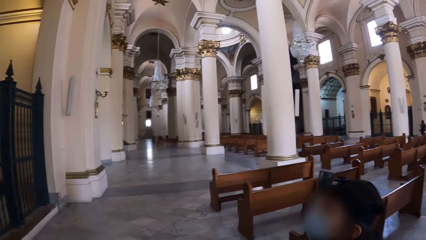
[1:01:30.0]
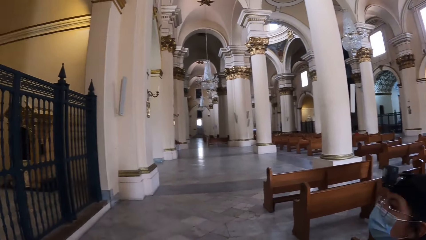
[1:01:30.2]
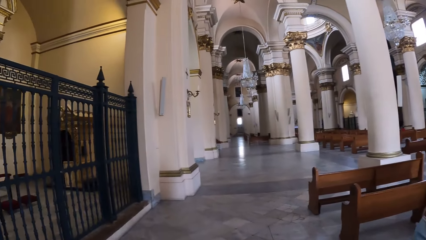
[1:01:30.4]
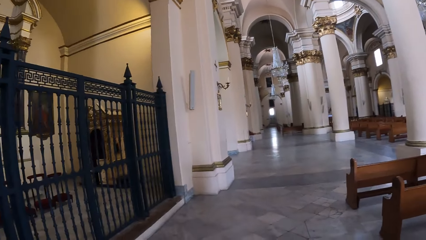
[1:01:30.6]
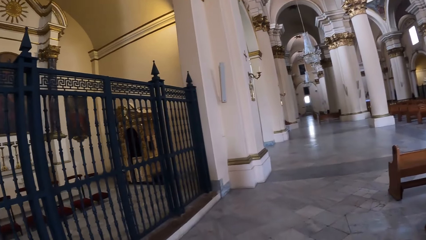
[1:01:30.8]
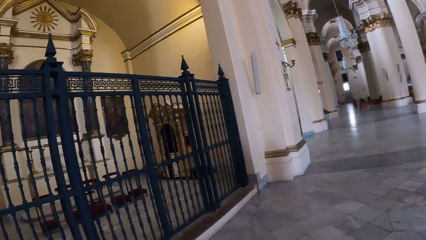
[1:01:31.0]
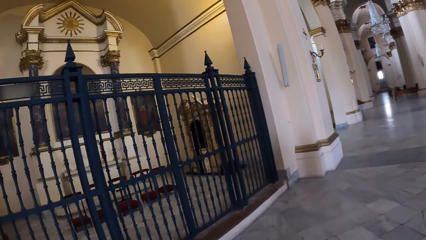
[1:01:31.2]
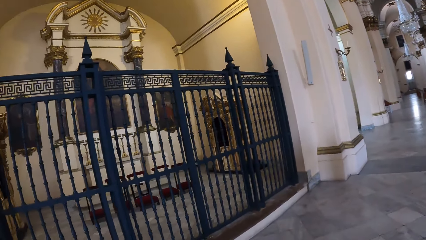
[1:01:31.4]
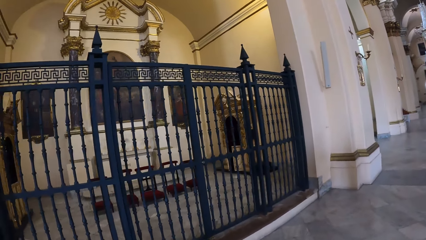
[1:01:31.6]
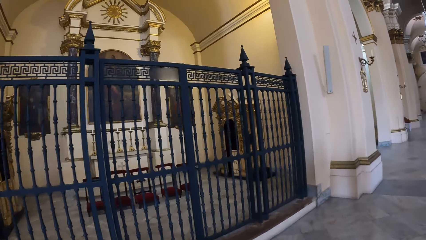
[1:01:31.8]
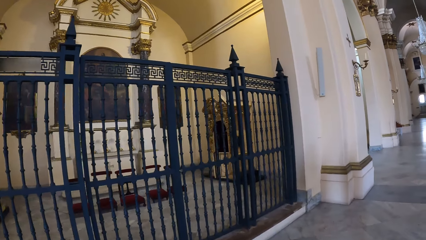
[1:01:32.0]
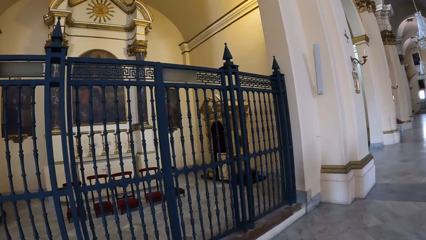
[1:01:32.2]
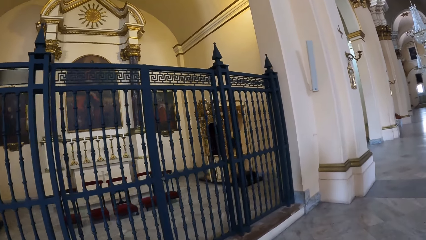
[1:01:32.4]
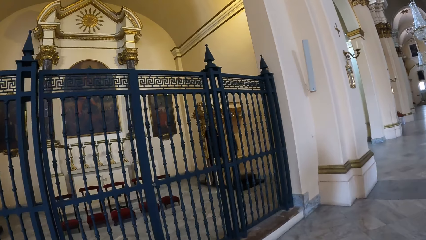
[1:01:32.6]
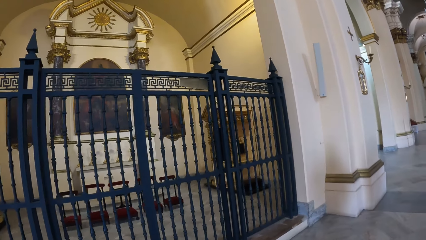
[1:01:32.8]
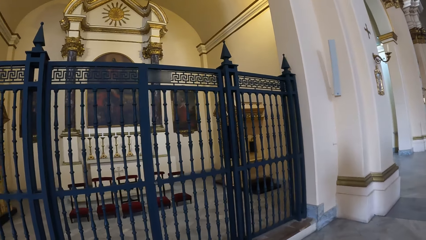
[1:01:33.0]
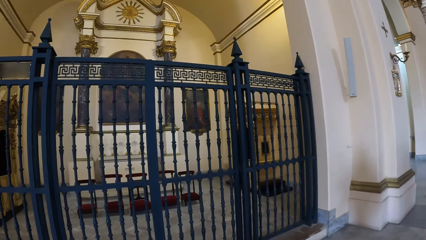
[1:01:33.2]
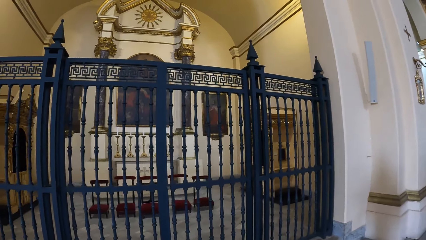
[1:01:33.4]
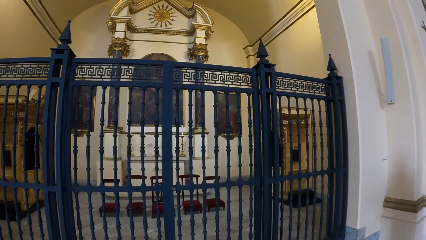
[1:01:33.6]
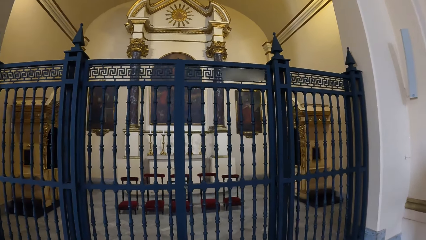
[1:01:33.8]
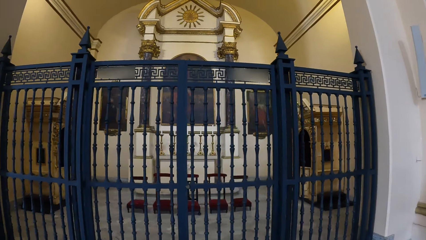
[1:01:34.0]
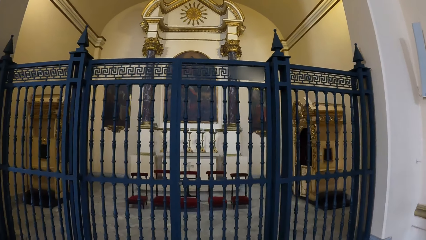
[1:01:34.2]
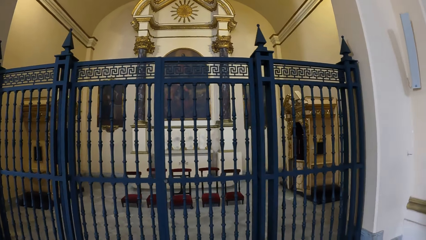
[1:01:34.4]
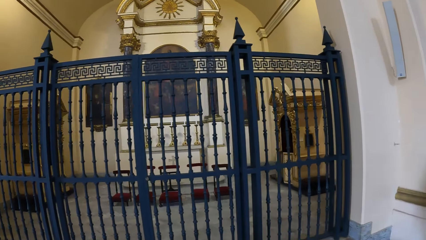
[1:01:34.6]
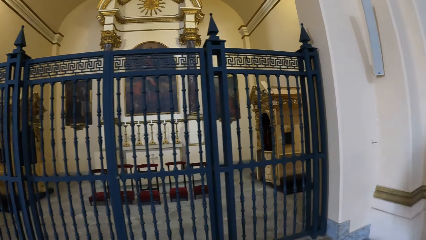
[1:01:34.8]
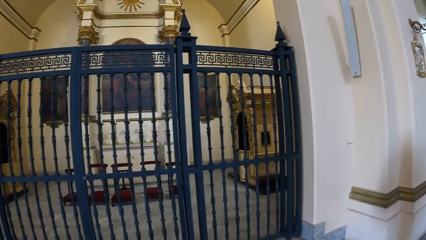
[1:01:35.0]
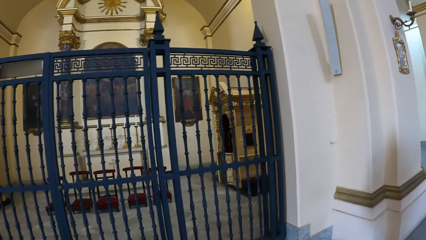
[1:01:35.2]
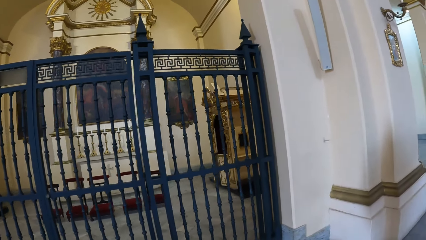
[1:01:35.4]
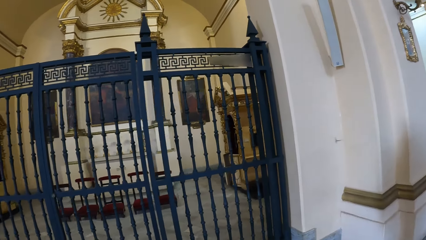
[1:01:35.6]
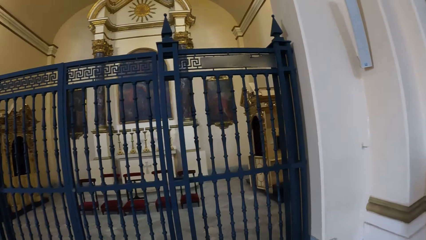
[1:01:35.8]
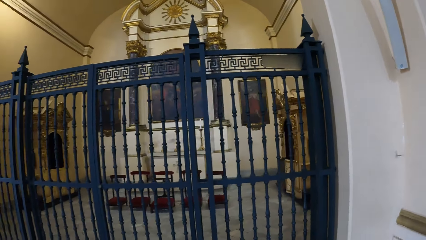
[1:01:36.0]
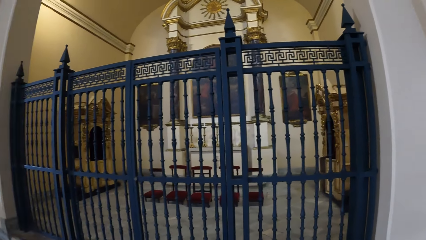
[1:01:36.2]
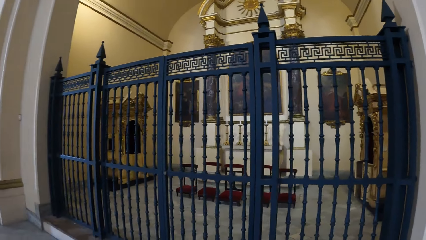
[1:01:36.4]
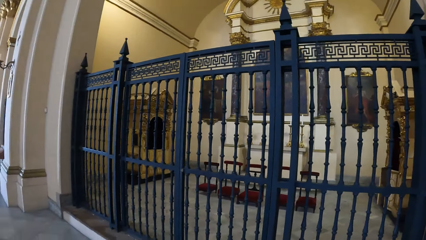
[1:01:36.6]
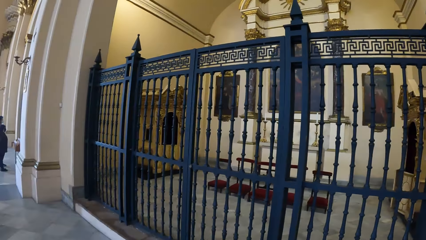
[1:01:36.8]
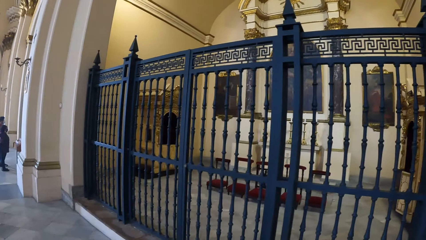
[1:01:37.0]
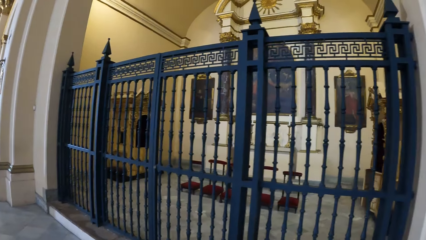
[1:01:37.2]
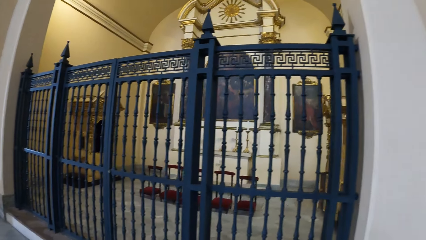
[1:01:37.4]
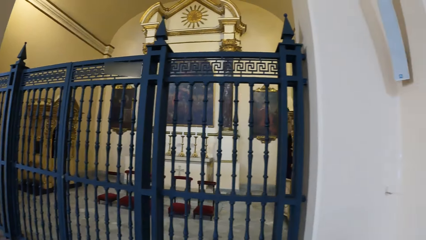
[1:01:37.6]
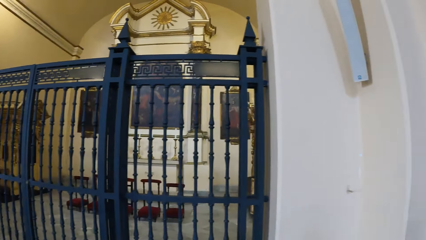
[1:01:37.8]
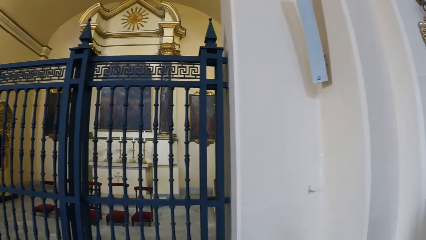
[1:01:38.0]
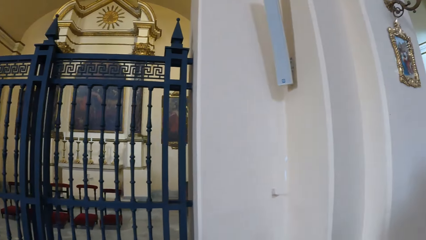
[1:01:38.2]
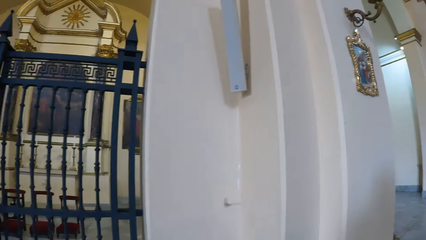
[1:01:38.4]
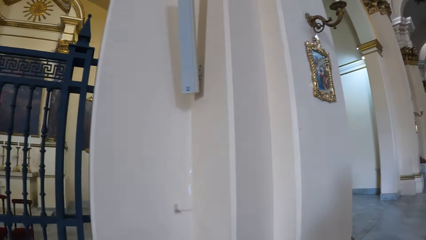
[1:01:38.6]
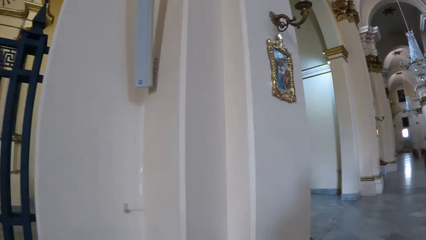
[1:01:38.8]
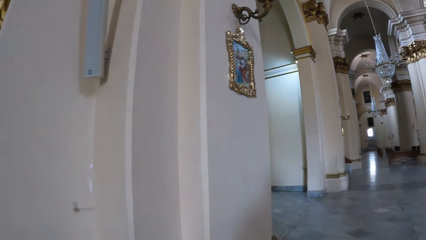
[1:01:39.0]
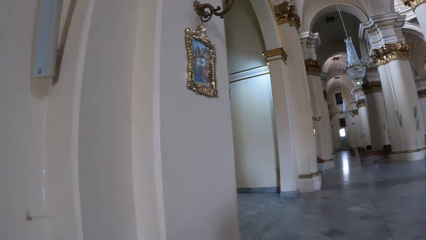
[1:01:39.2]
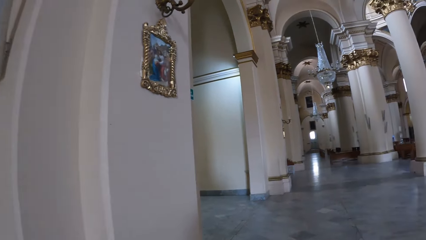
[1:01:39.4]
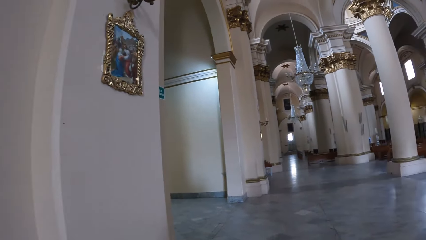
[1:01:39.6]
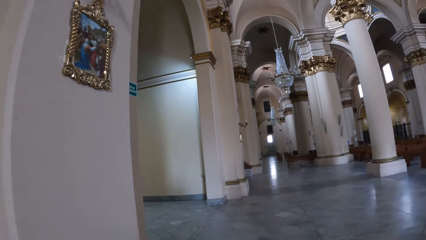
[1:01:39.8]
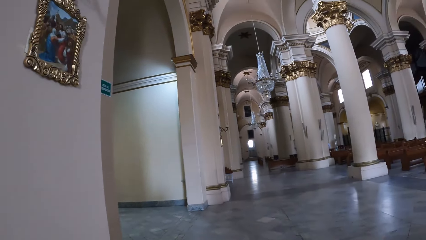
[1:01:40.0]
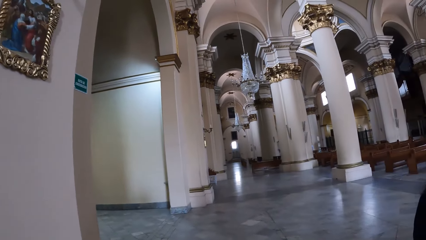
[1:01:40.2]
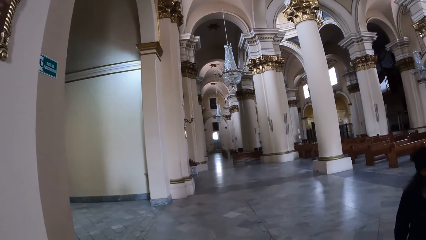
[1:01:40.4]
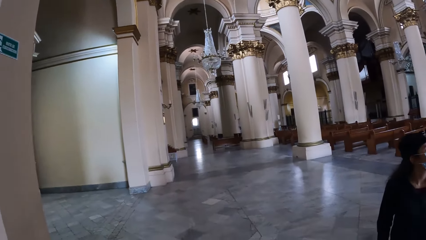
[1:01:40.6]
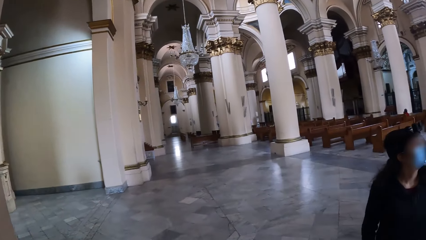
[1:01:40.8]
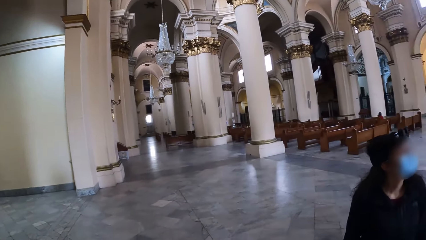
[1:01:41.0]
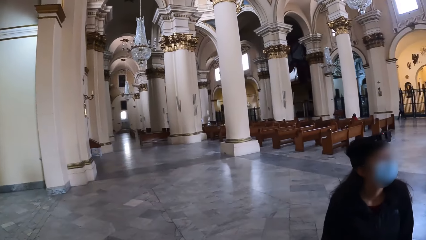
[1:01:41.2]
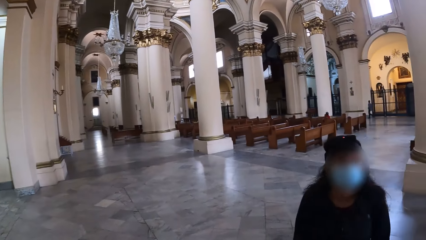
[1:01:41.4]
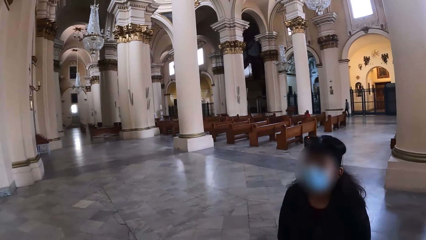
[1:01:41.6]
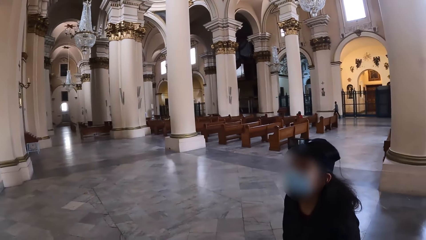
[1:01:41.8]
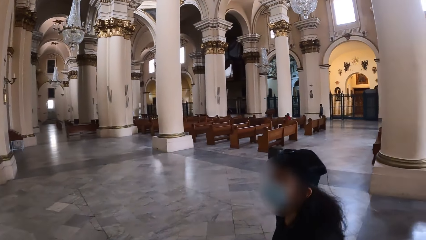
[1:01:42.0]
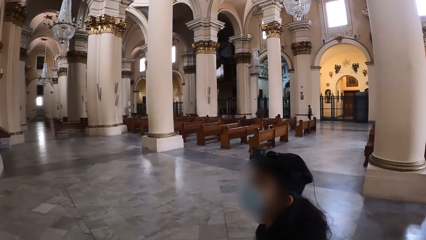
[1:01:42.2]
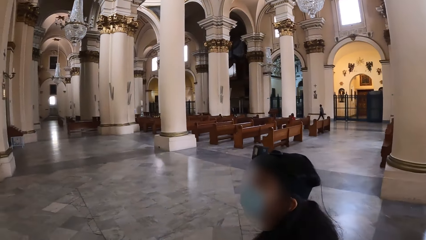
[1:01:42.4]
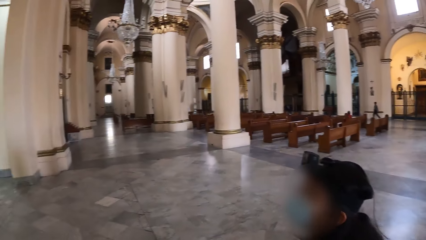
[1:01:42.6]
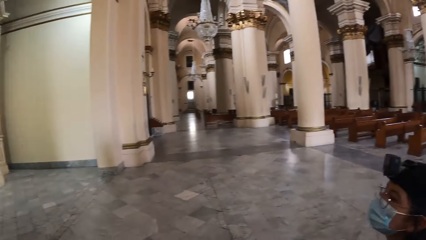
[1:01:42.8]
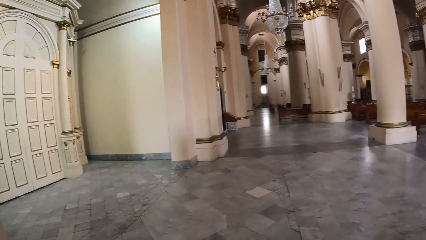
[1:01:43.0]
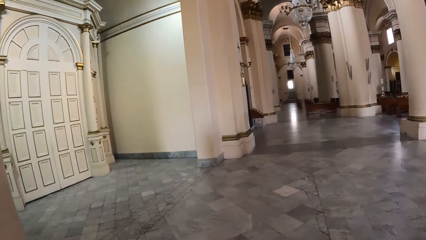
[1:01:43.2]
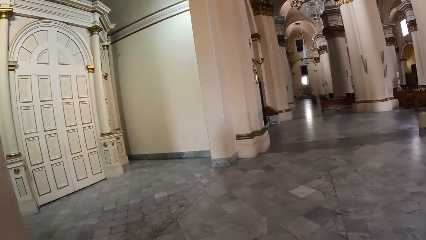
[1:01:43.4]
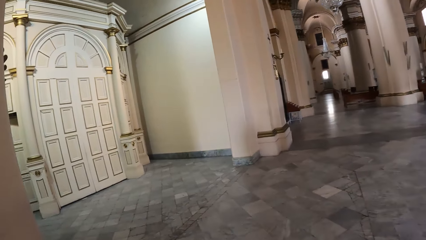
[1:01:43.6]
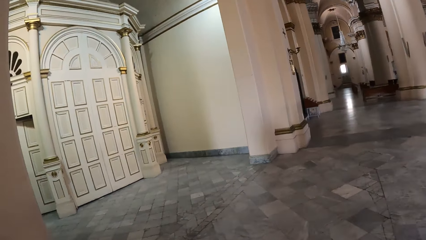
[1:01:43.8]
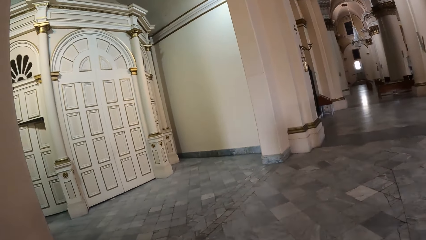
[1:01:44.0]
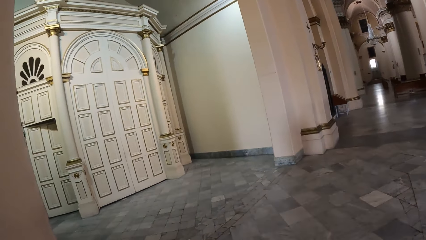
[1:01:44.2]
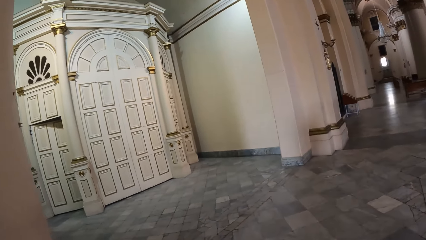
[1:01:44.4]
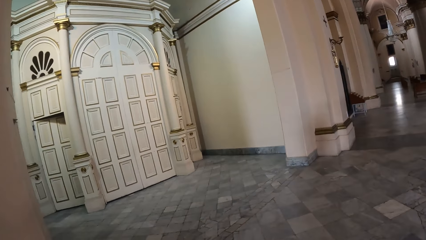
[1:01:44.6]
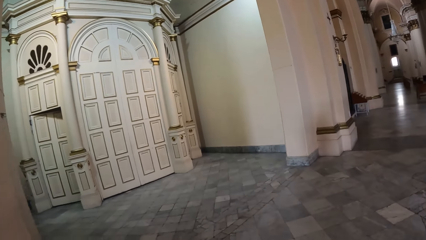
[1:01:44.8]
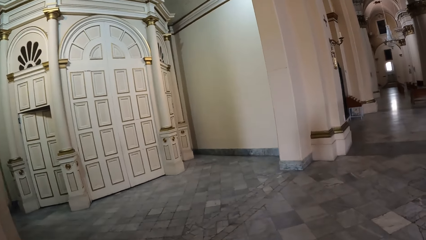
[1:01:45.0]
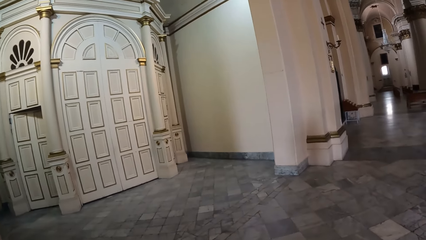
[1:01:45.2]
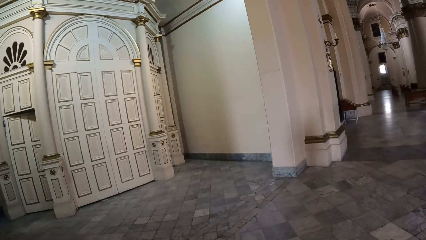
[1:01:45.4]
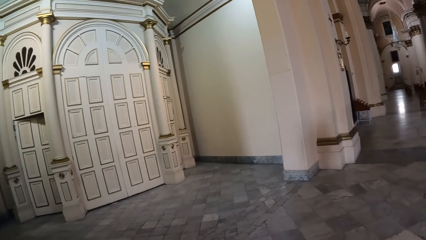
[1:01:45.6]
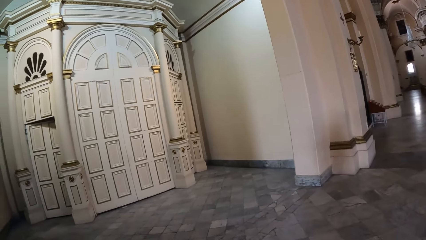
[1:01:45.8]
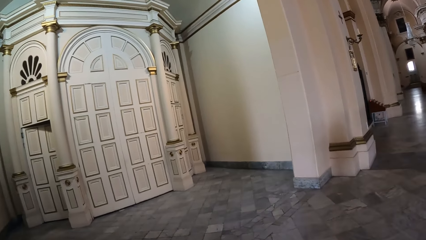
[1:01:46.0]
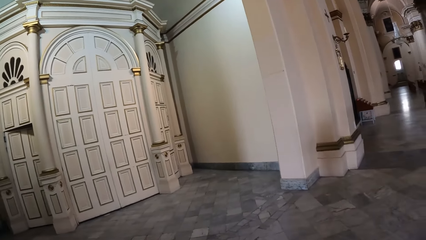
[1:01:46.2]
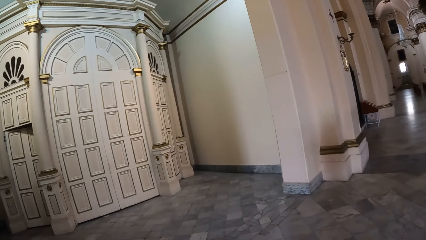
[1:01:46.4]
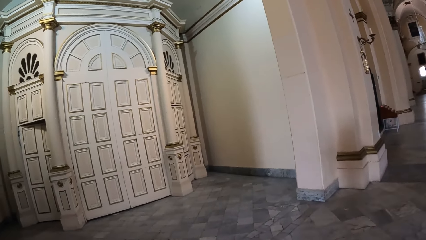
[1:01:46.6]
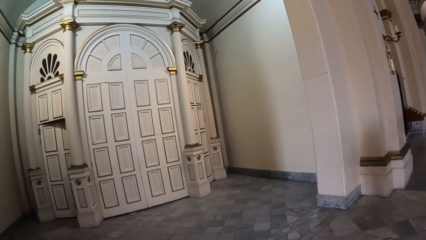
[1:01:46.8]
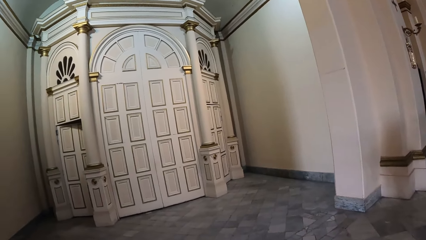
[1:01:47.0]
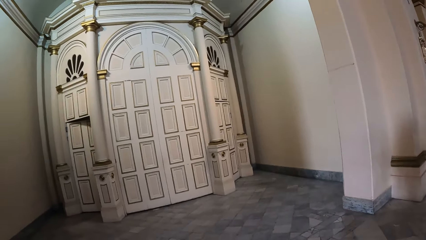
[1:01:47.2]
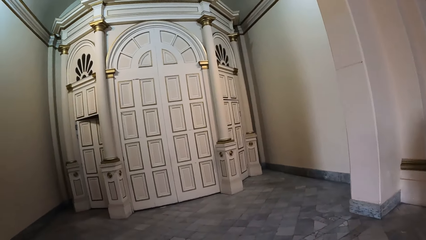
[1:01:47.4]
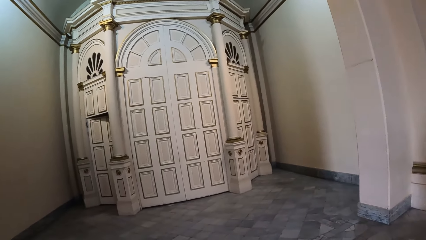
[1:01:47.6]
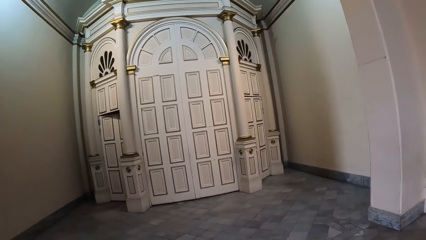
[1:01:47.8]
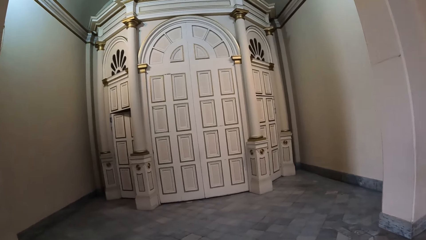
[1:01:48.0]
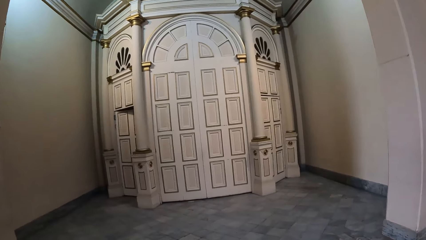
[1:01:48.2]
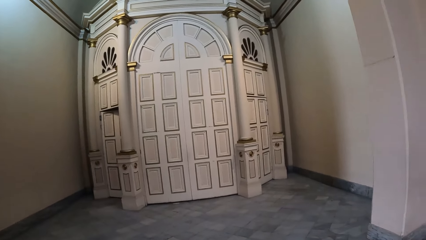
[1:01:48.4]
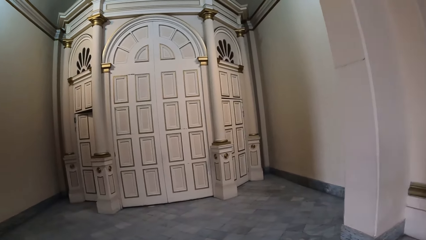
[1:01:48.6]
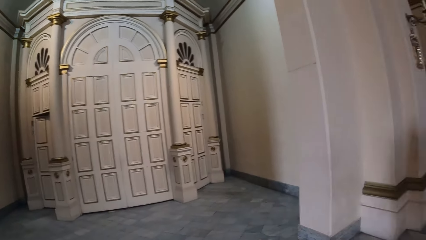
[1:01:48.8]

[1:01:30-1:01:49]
The camera wearer looks around. They look around.
